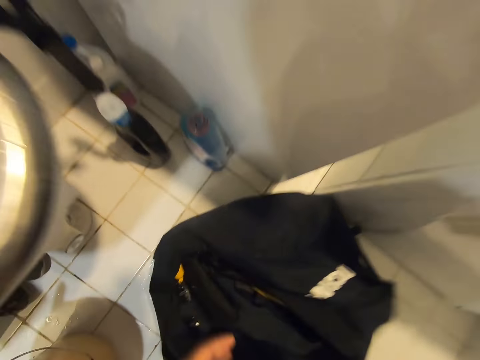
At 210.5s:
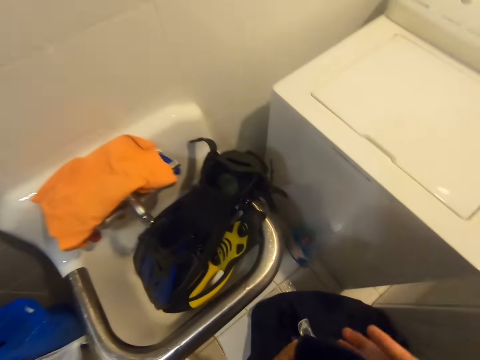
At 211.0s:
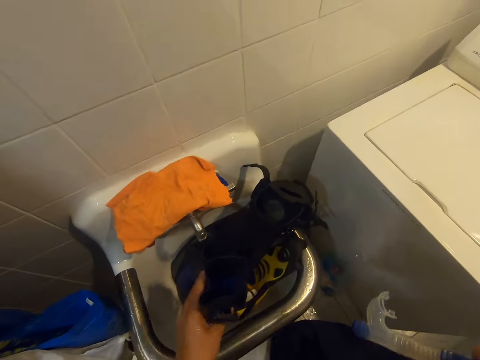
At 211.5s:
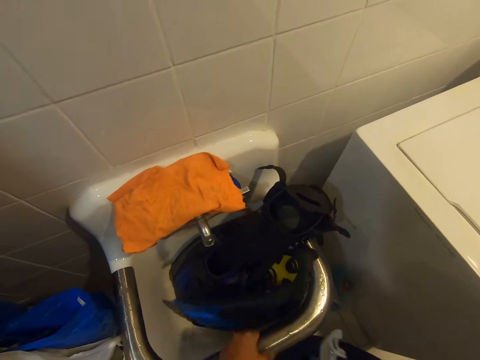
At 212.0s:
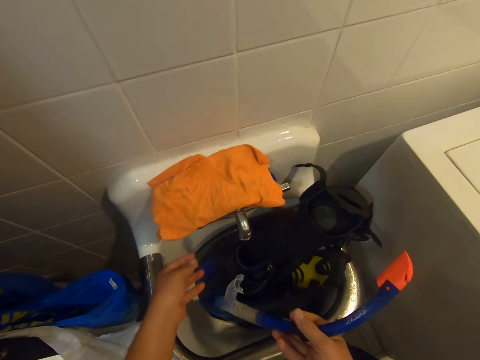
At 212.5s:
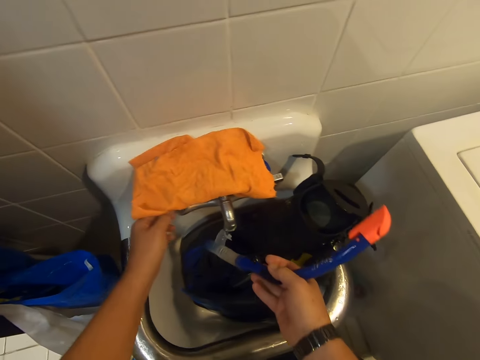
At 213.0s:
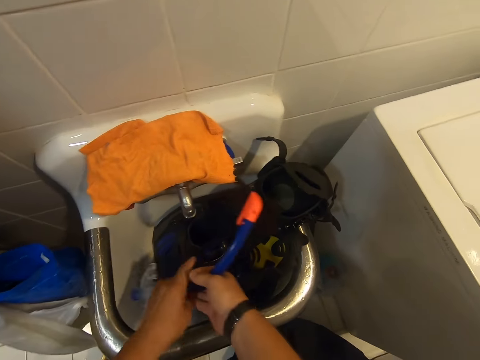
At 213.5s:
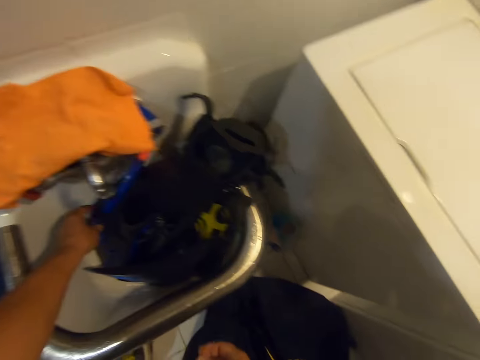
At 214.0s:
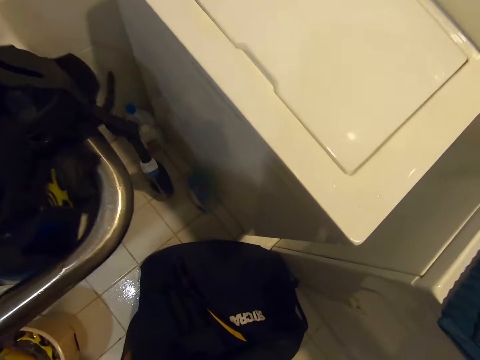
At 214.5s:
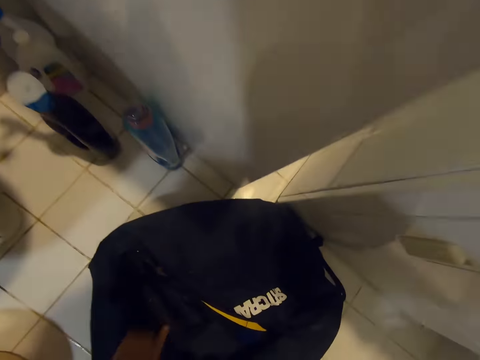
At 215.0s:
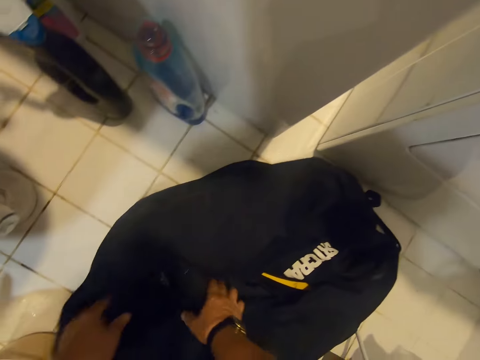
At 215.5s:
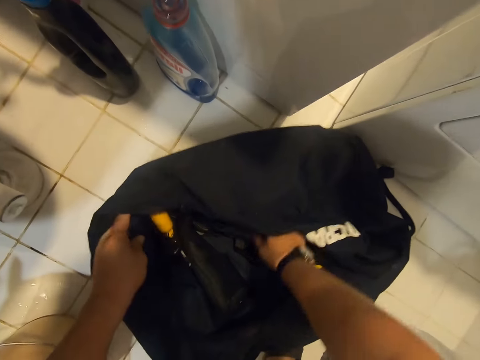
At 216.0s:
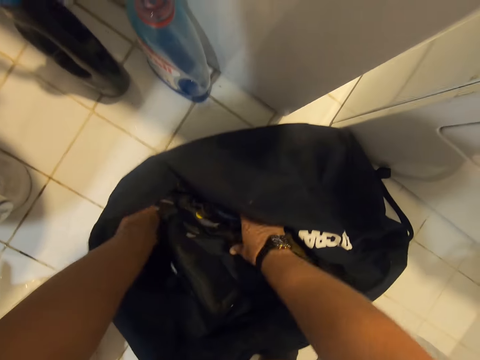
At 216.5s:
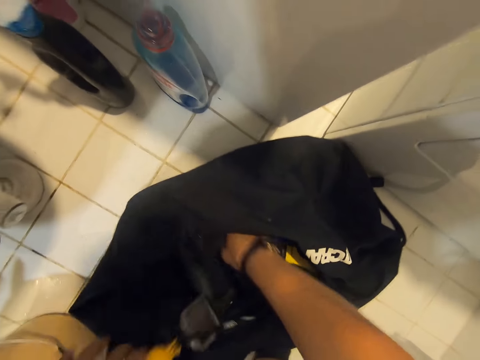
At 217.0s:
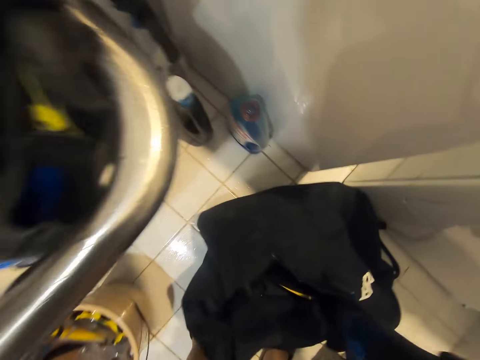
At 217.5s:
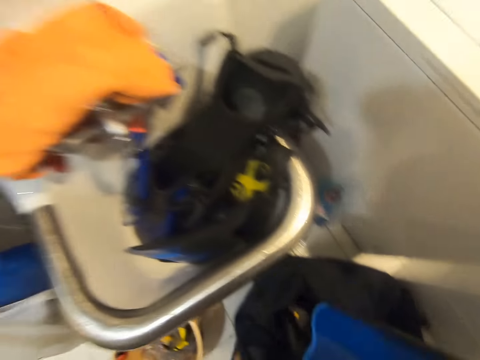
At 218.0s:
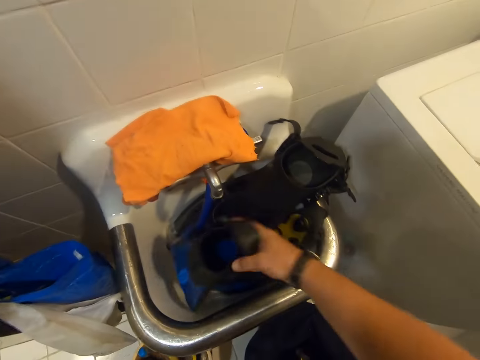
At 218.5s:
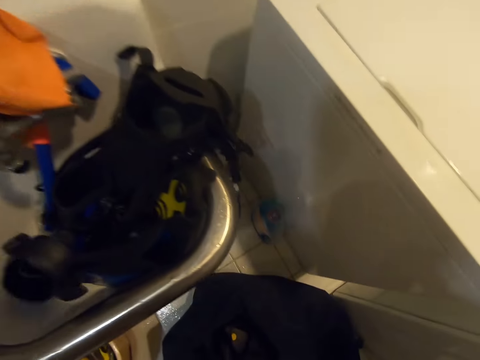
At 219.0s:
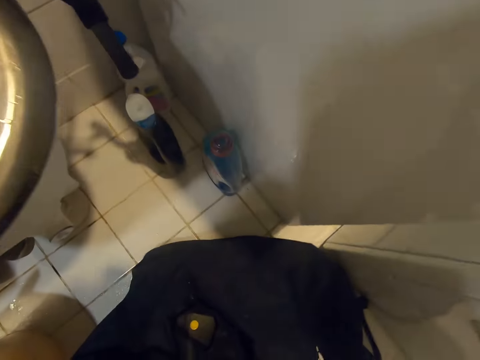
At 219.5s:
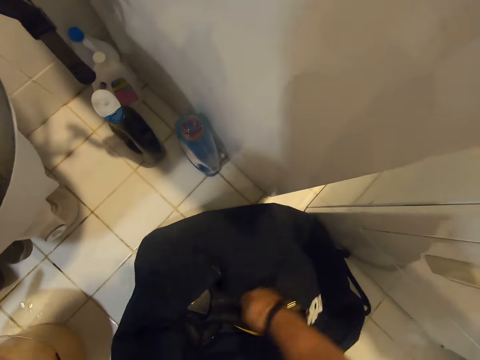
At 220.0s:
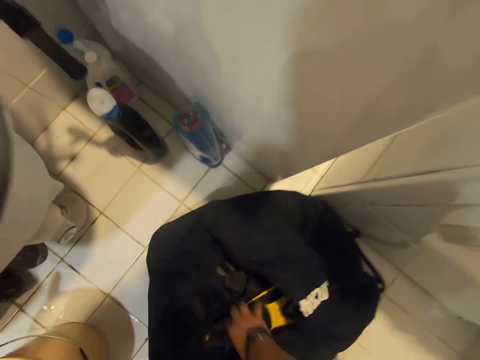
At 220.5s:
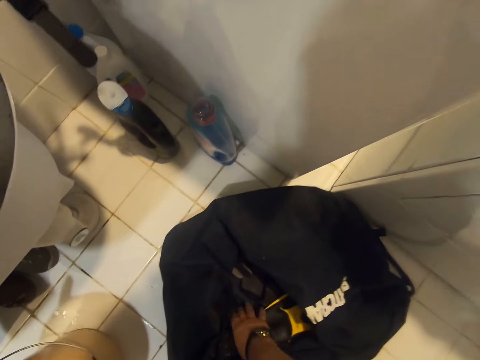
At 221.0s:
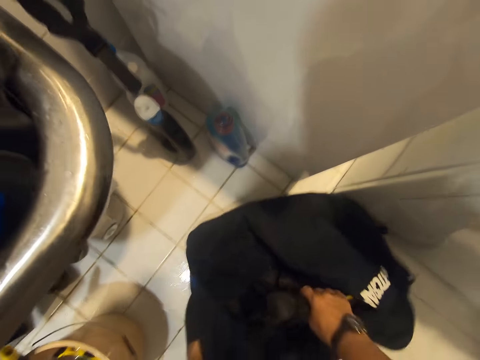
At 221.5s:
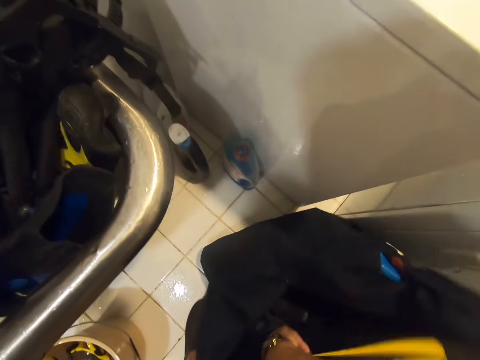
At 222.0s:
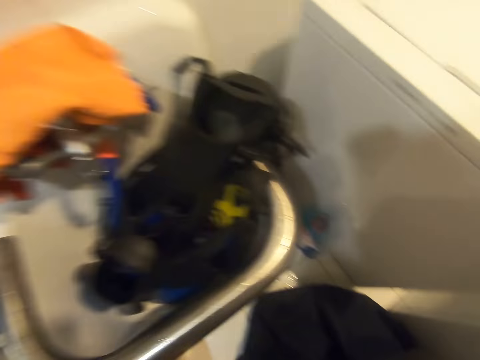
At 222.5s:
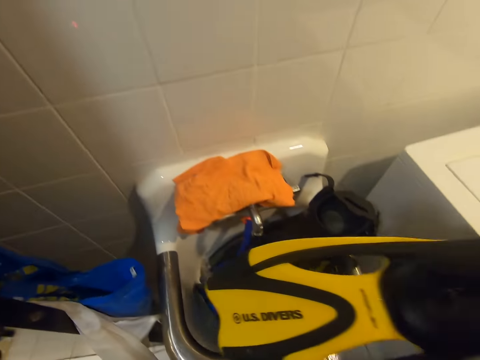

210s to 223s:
The camera wearer removes a snorkel flipper from the bag. They place the snorkel flippers on the sink. They place a snorkel tube on the sink. They remove a snorkel flipper from the bag. They place the snorkel flippers on the sink. They remove a snorkel flipper from the bag.

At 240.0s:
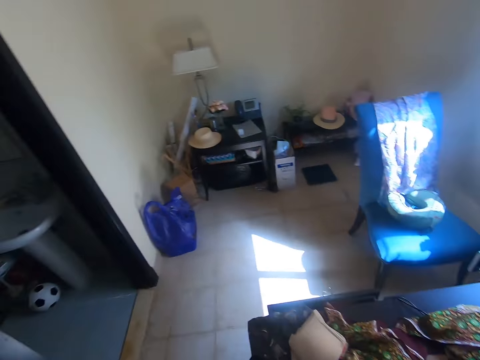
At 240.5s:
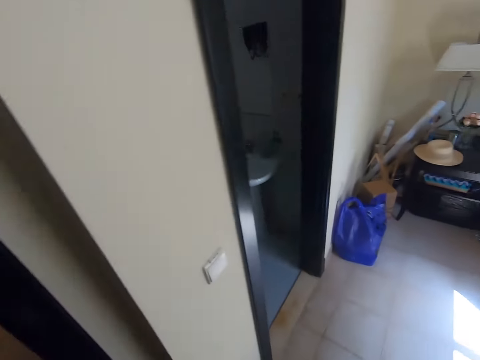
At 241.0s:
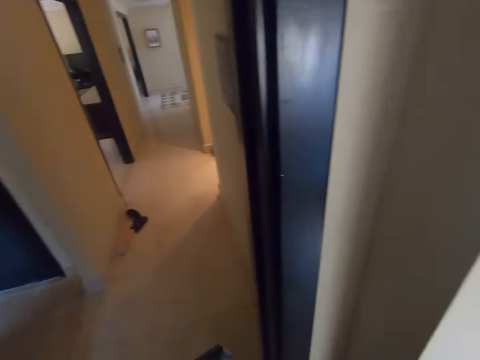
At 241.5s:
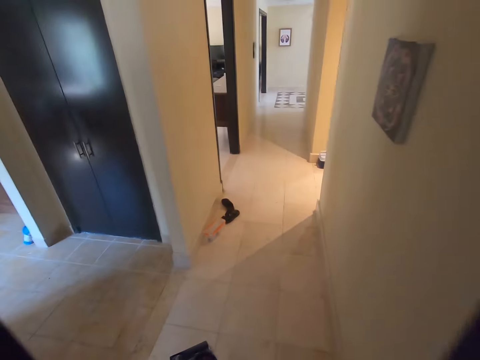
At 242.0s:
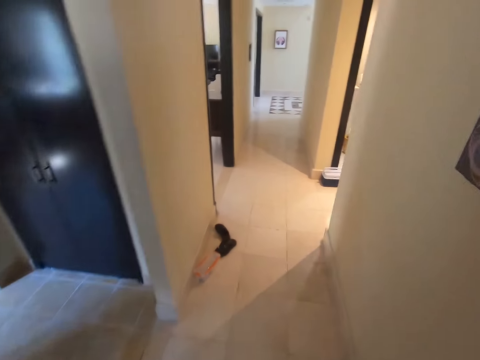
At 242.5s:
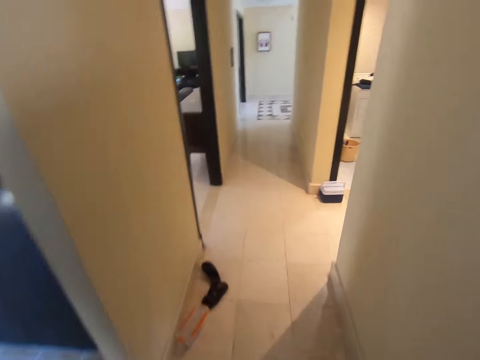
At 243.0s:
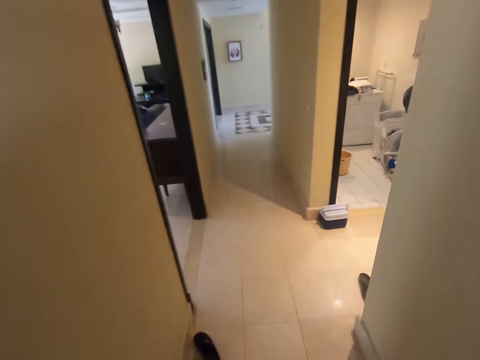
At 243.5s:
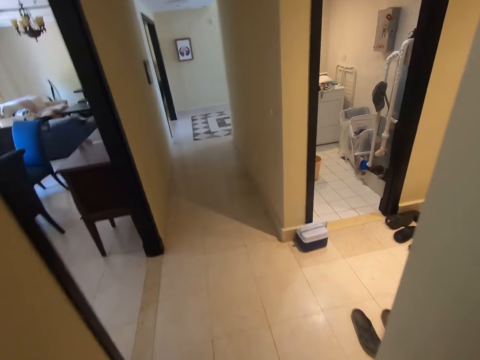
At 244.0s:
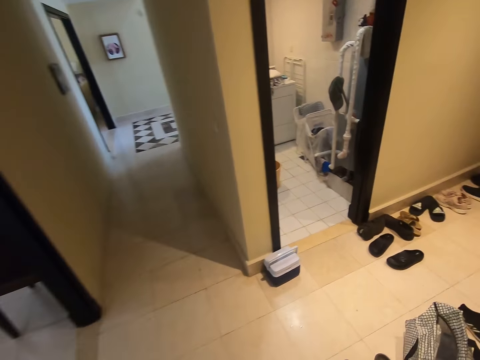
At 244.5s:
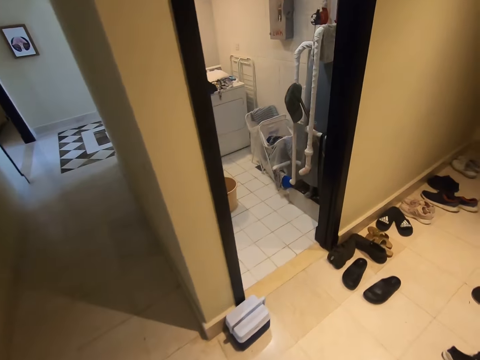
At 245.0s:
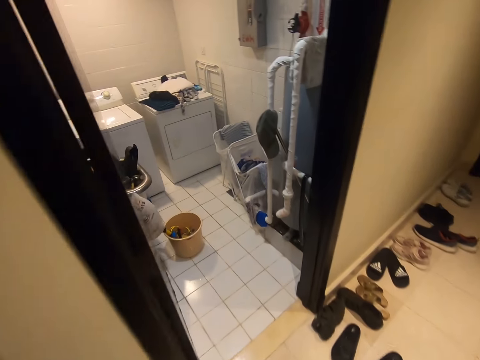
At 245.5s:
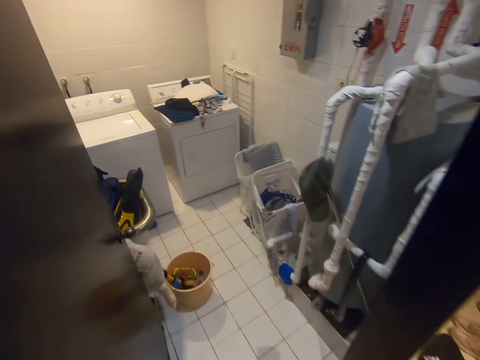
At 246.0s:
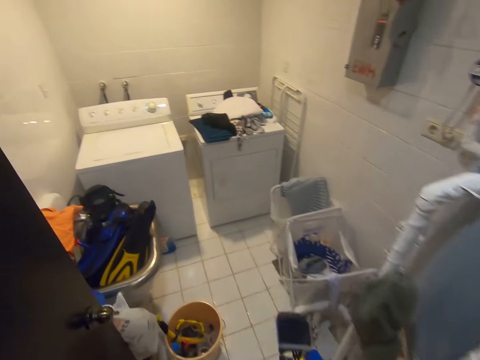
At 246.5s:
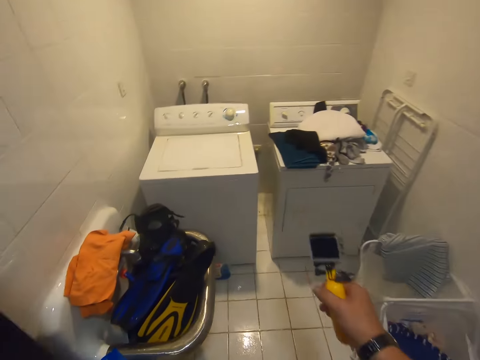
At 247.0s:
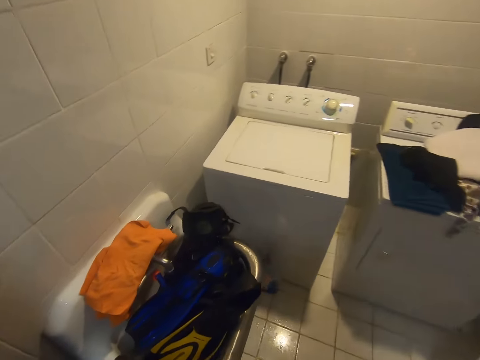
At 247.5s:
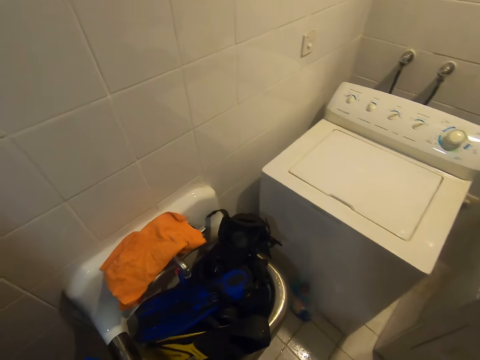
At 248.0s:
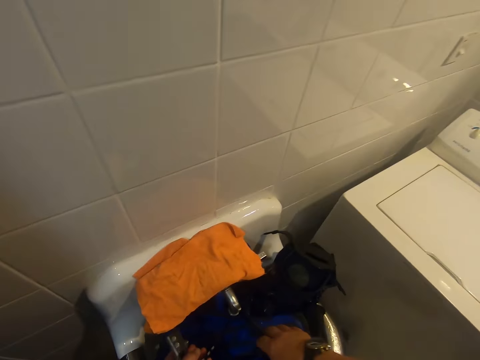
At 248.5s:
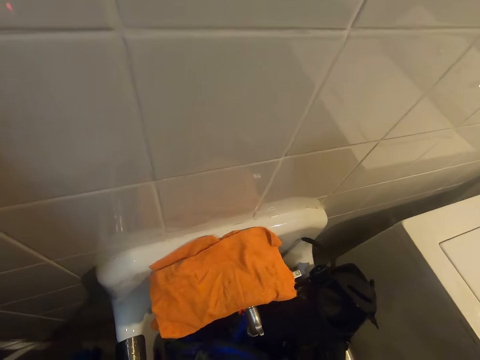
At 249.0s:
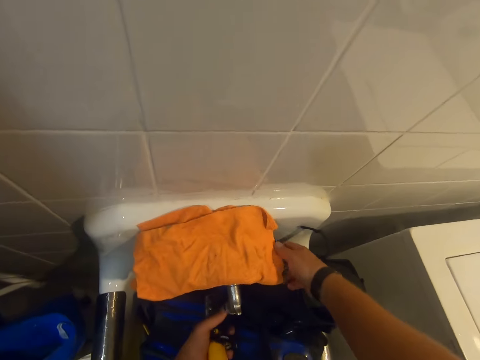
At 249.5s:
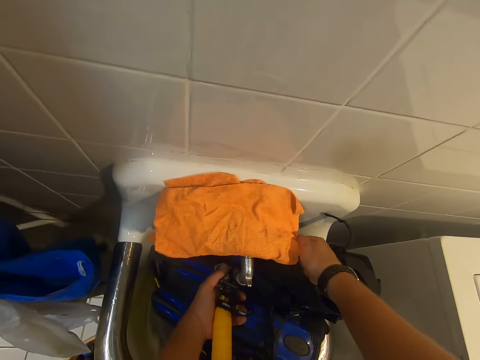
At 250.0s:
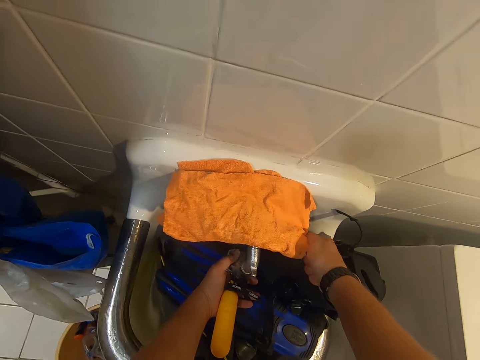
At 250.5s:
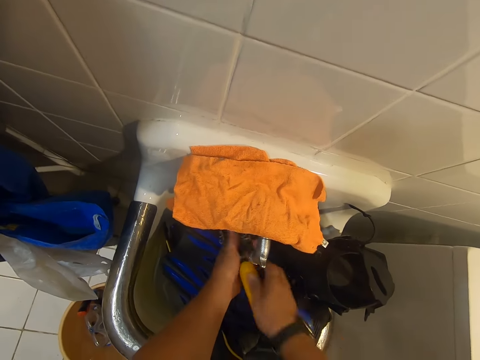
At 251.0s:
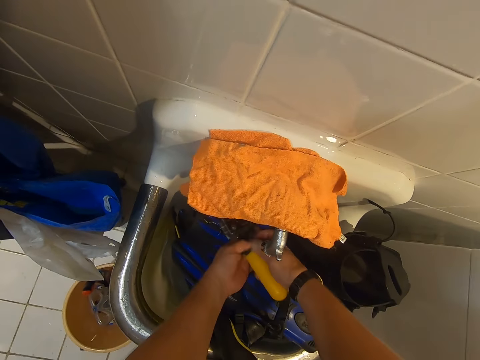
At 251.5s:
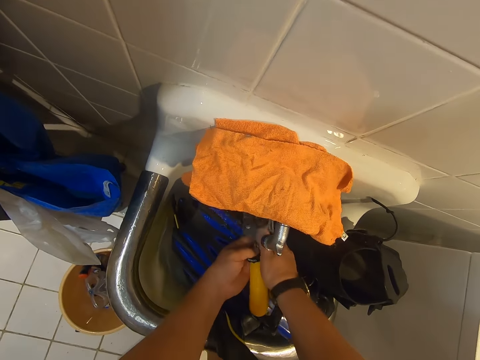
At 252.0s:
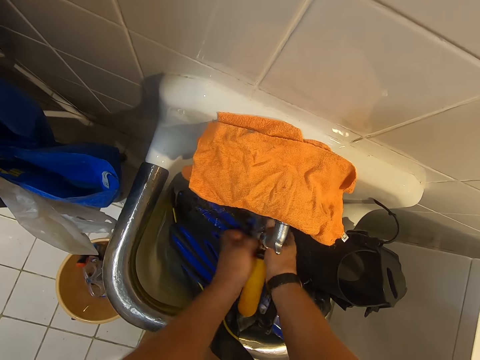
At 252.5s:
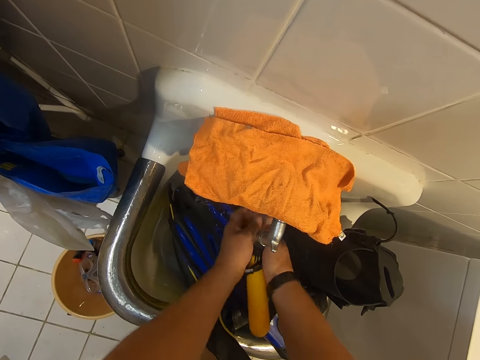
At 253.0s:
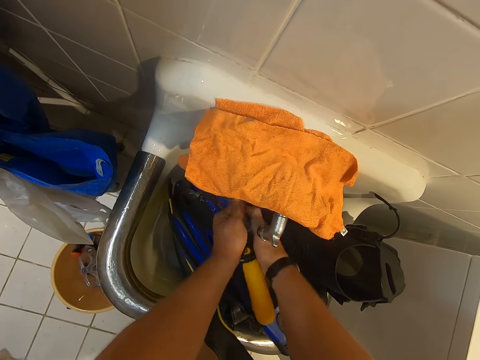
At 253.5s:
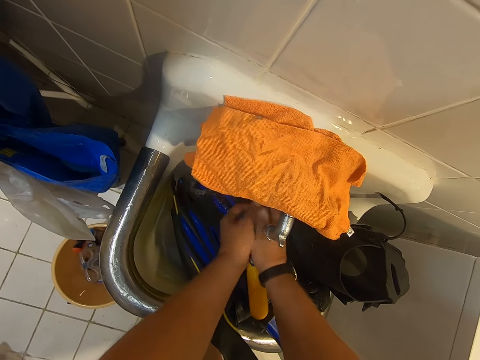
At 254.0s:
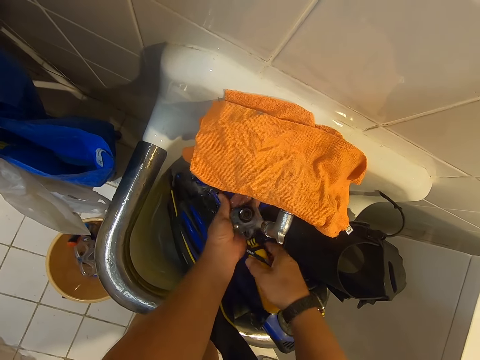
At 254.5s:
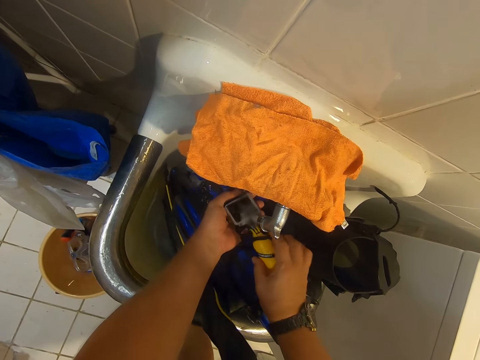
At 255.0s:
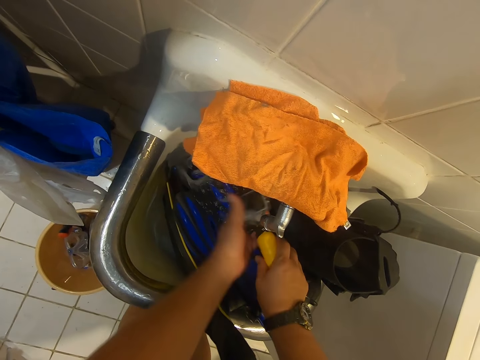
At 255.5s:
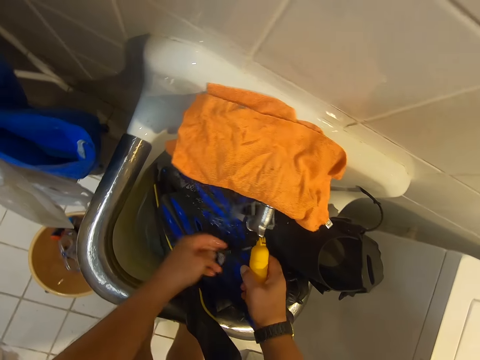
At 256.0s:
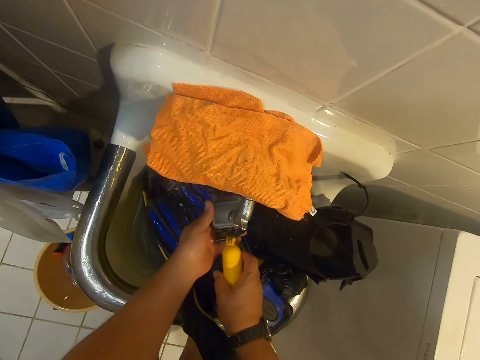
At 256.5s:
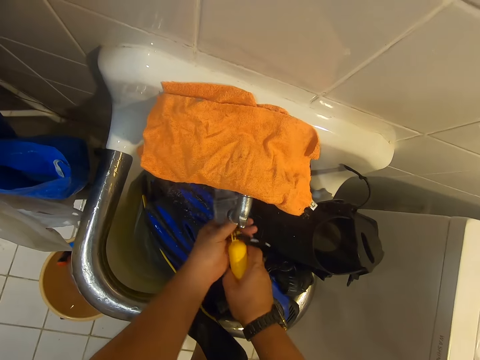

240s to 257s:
The camera wearer walks around the house. They rinse a camera stand. They turn on the tap.
